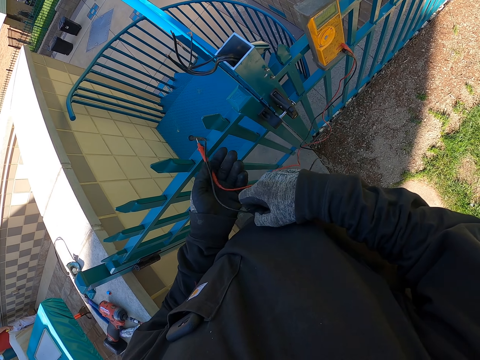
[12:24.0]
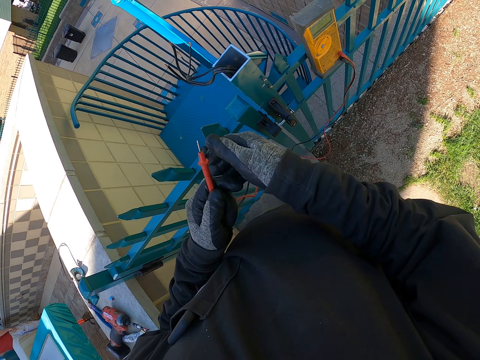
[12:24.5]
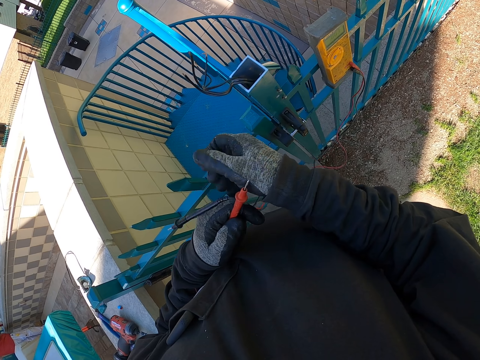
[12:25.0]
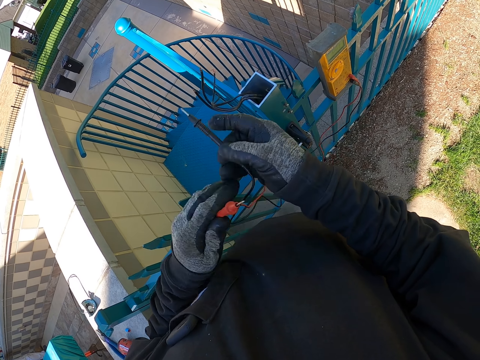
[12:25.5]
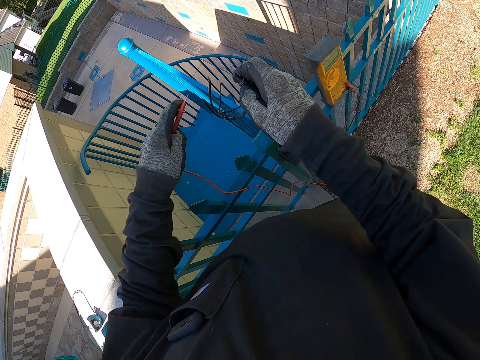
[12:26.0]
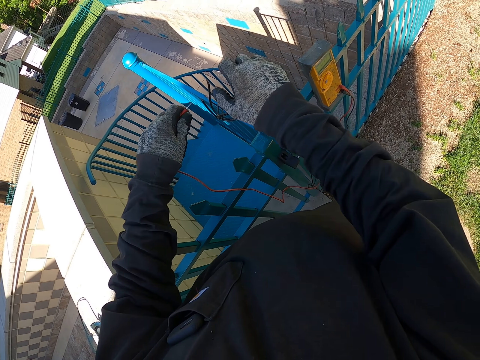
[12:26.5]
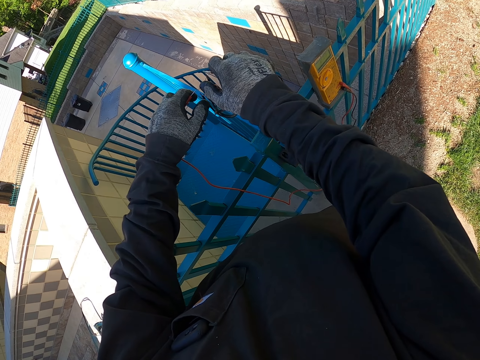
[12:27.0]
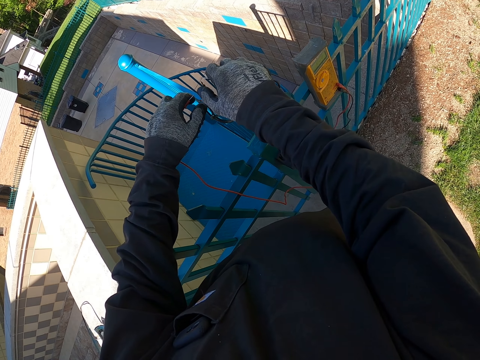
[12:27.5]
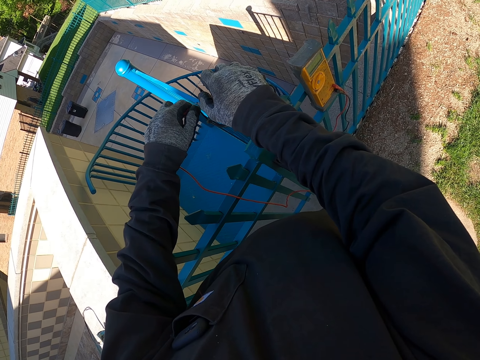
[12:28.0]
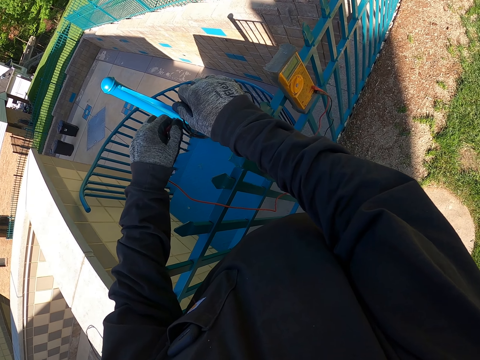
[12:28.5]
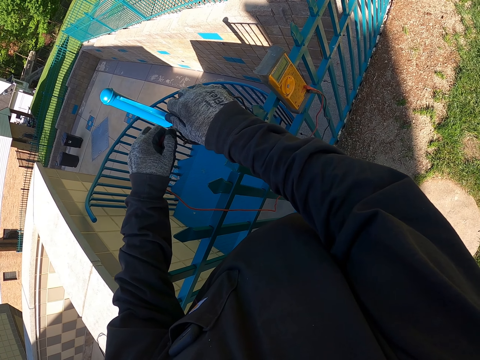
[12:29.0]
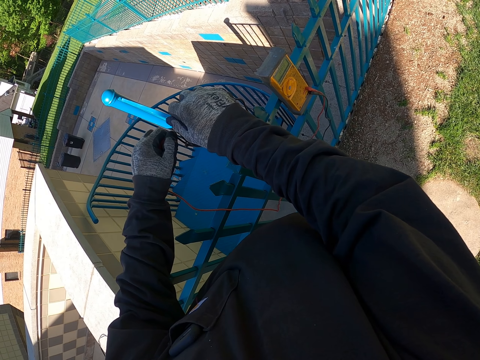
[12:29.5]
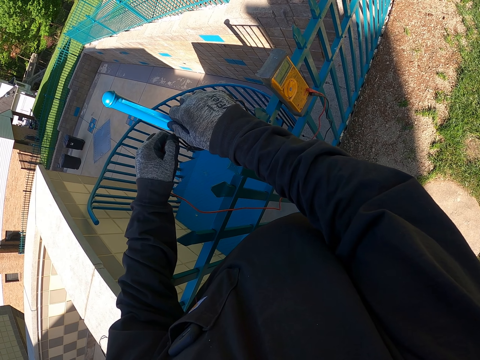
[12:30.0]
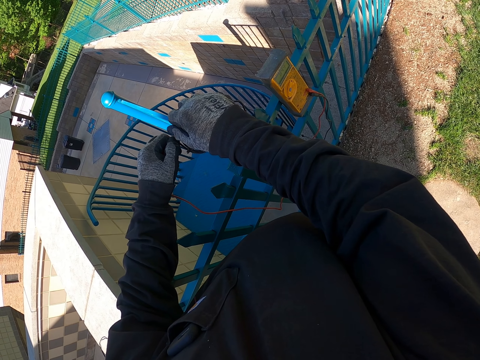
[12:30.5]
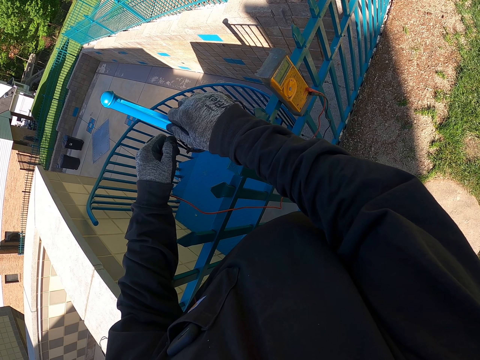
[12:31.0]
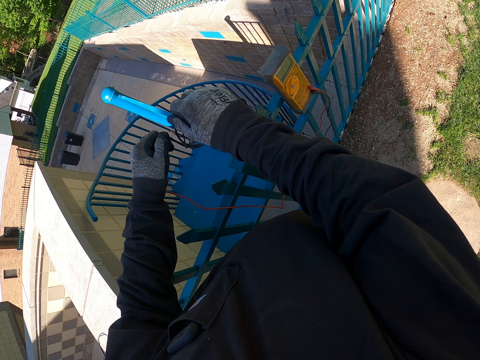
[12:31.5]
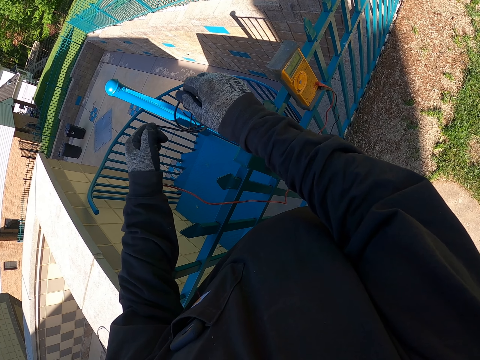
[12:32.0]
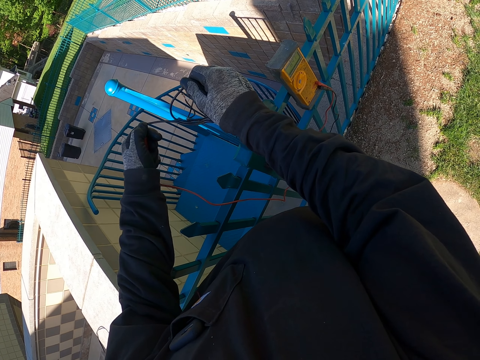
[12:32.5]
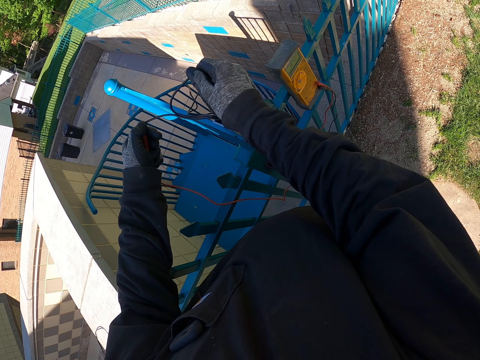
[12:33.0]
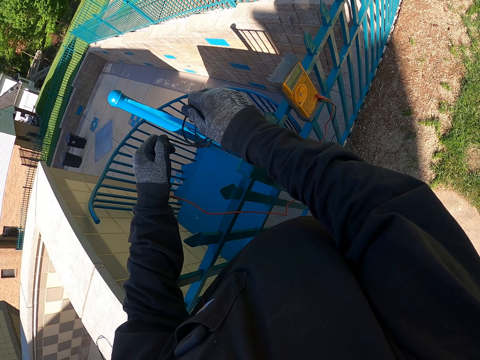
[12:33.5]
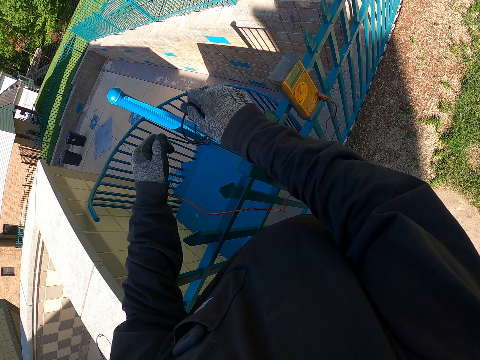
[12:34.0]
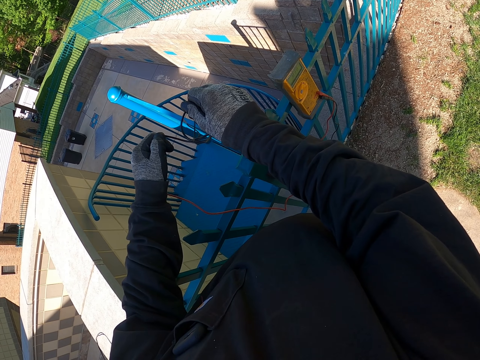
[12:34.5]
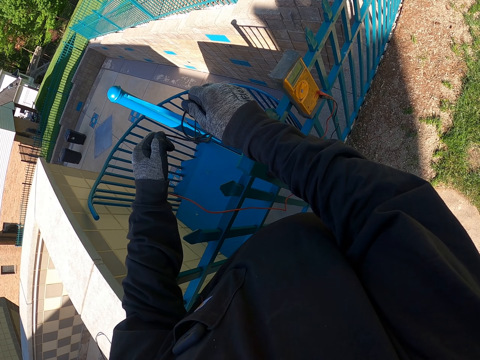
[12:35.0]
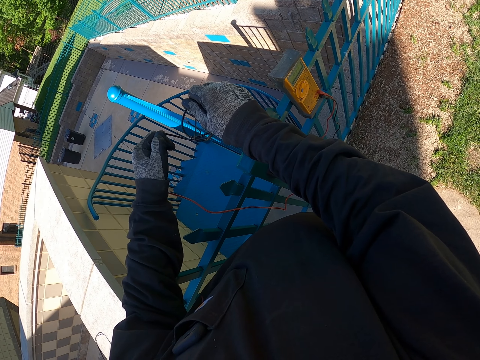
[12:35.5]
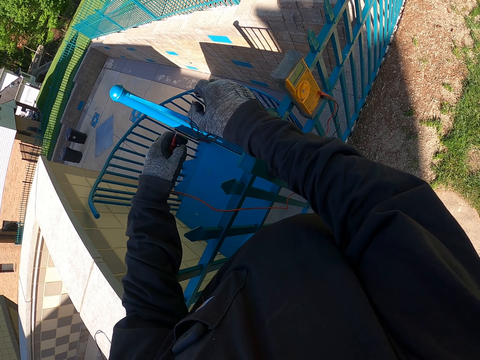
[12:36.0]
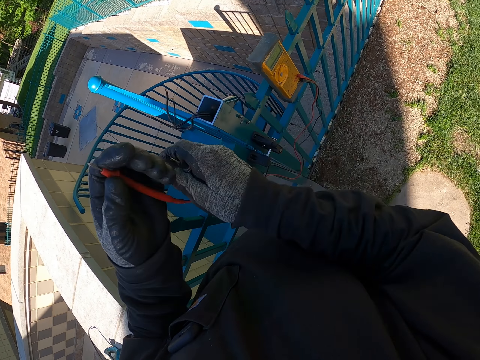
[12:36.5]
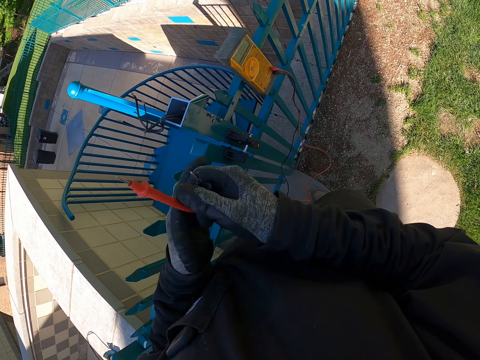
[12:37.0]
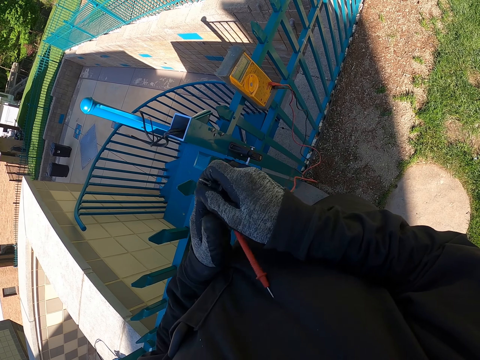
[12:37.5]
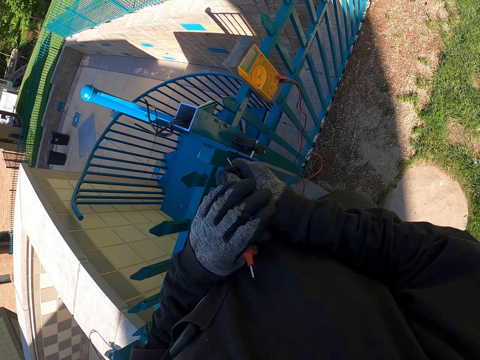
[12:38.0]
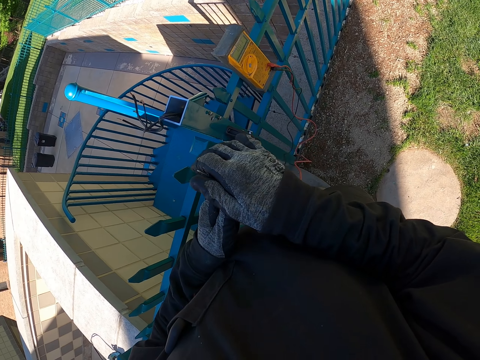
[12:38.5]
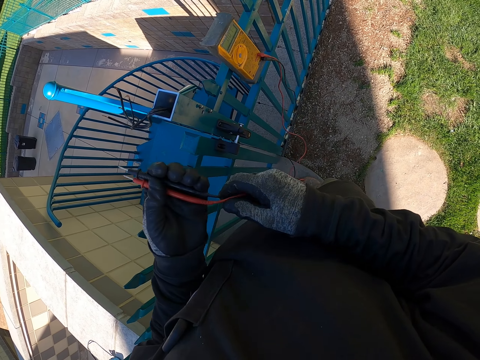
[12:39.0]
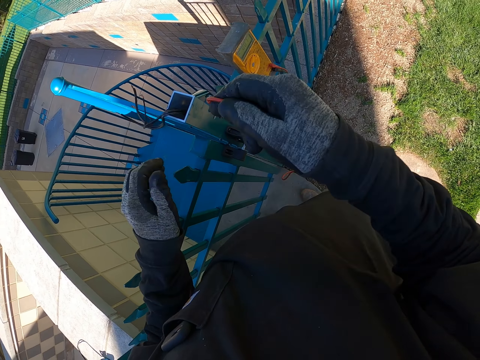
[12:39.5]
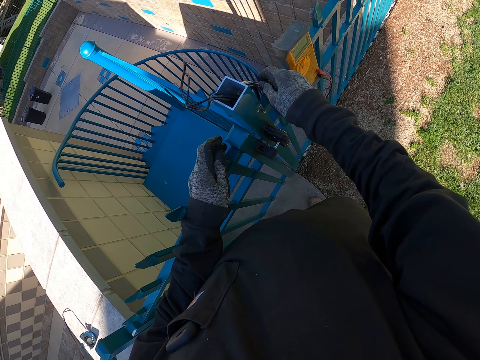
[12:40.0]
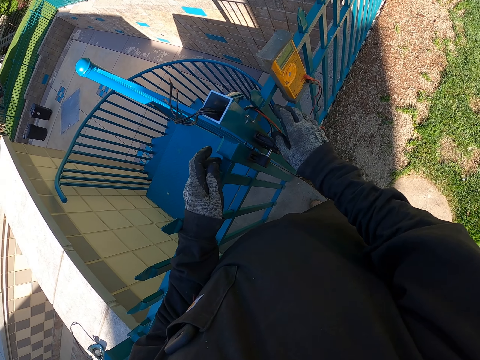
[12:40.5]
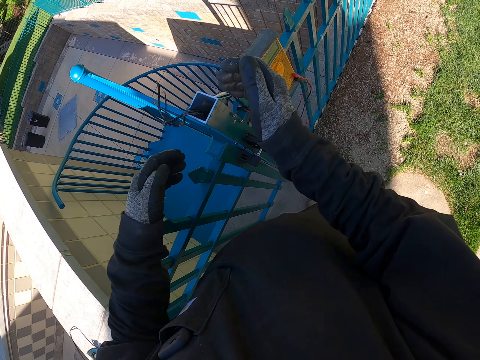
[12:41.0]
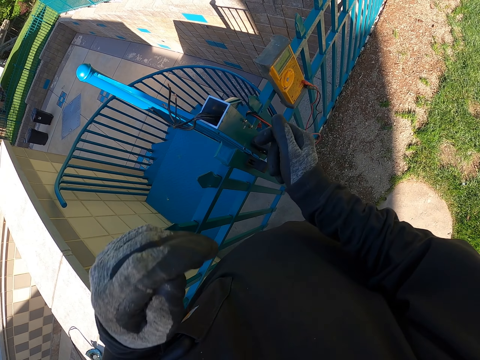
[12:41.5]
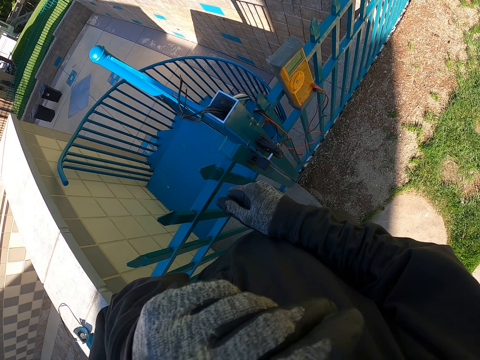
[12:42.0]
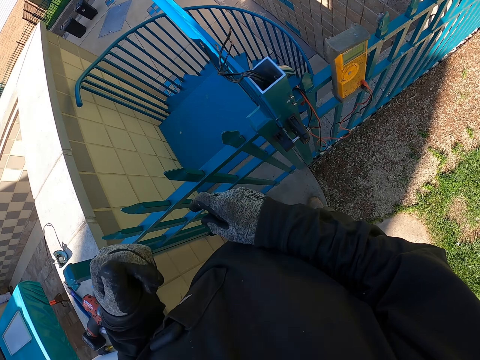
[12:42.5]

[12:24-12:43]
The camera wearer holds a cable. He touches cables. He measures the electric current on the fence cables with the ammeter. He fixes the cables. He holds the cable. He drops the fence cables. He holds something. He aligns the ammeter cables in his hands. He drops the cables on the fence. He wipes his hand on his face. He raises his hand.

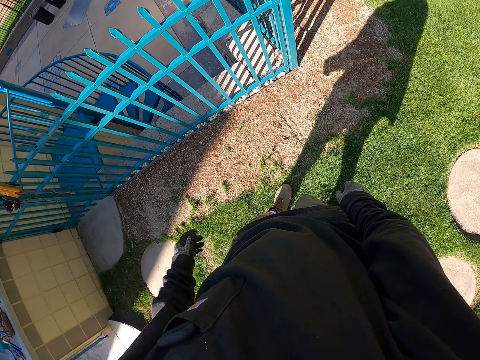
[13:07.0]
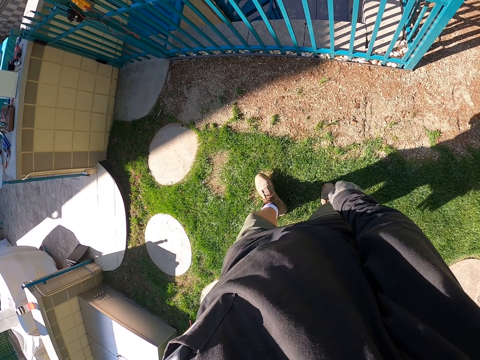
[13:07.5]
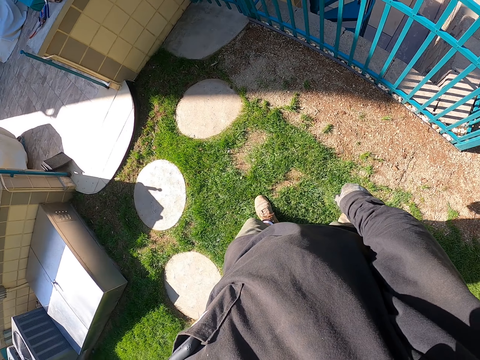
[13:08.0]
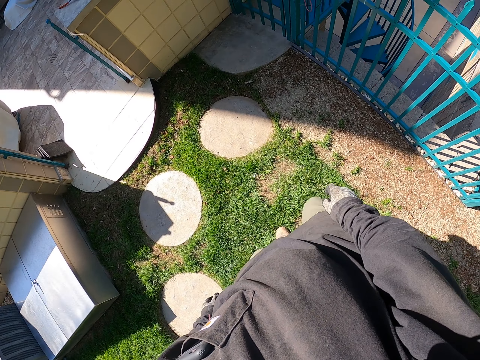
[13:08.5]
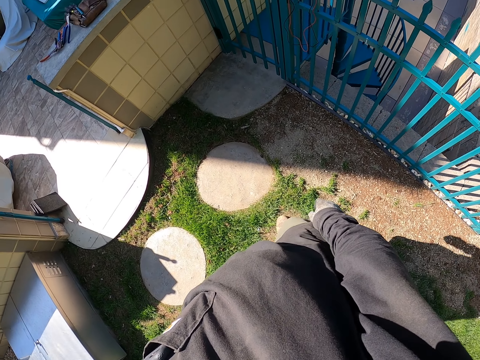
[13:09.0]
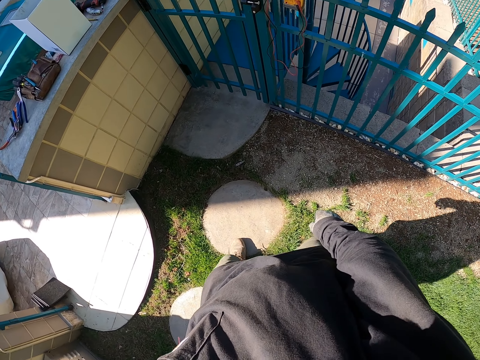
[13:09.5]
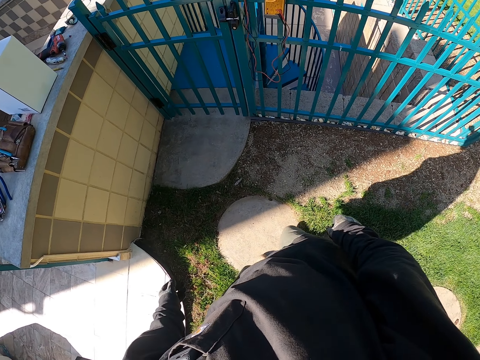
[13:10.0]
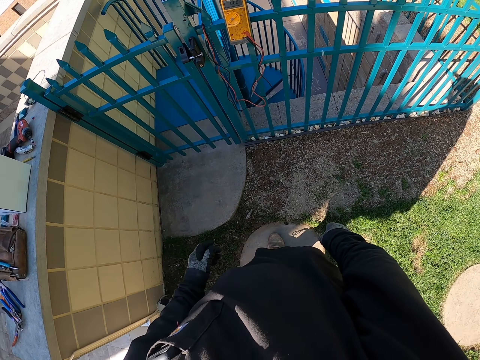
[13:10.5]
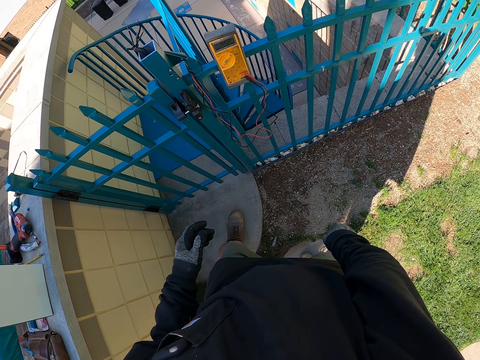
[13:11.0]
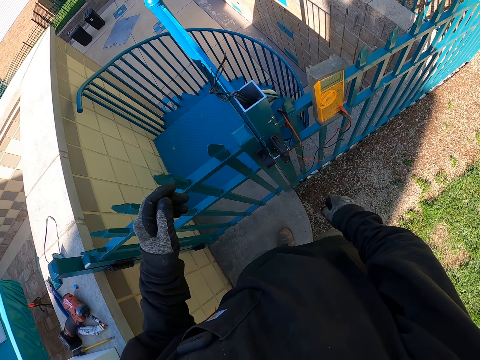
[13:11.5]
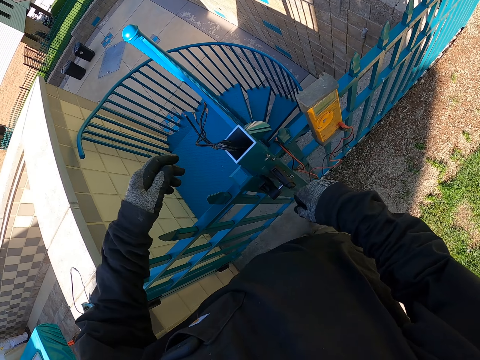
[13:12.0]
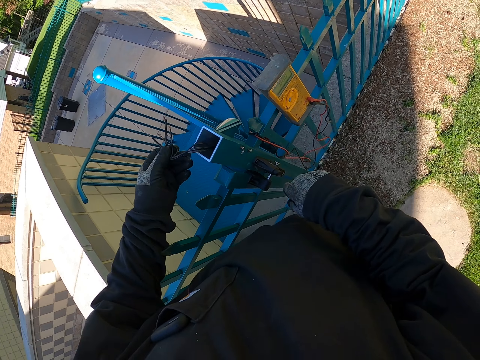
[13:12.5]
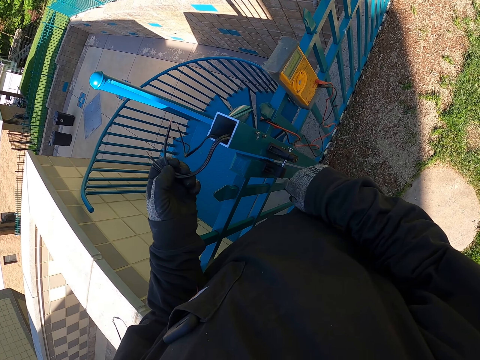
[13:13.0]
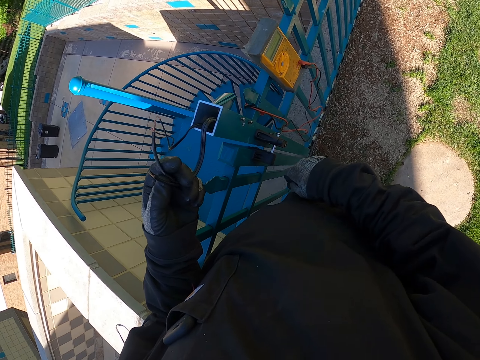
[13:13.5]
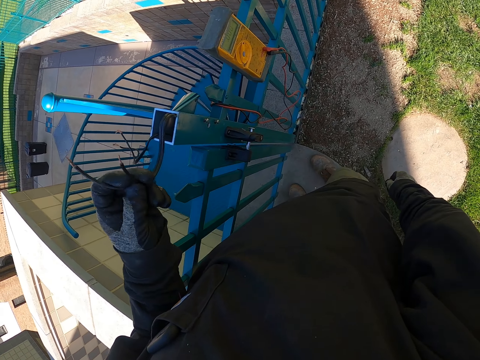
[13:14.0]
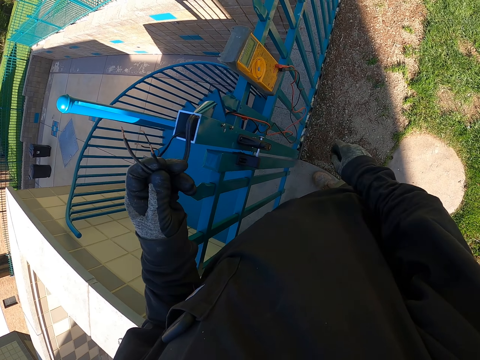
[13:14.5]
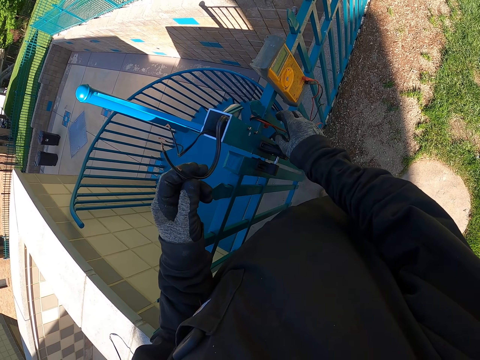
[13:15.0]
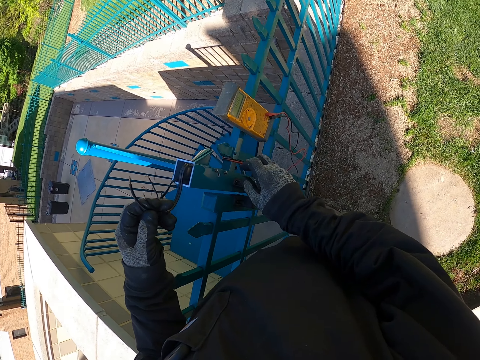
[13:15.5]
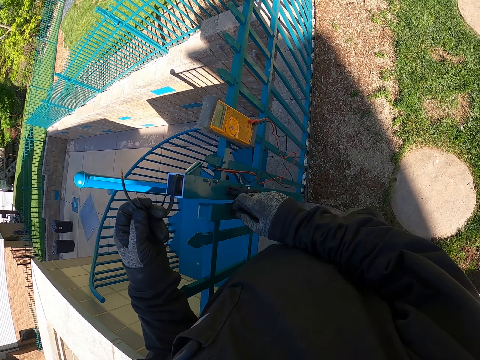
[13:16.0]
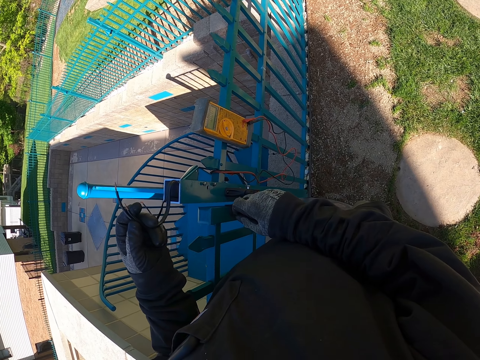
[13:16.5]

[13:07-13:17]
The camera wearer looks around. They walk around the compound. They stretch electric cables on the fence and touch a cable.
